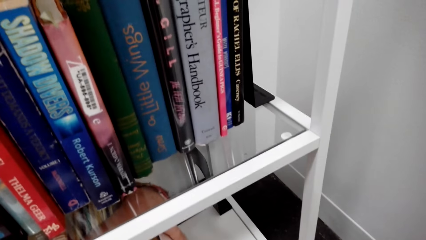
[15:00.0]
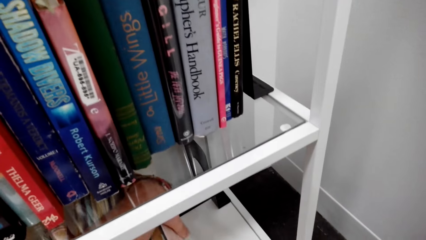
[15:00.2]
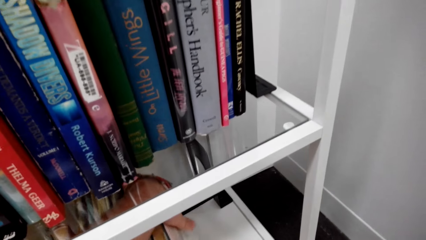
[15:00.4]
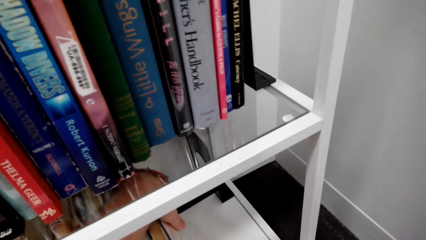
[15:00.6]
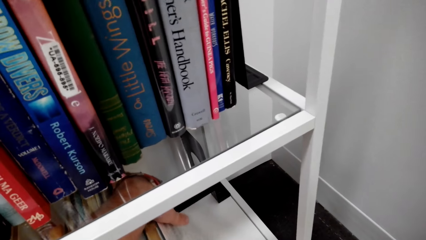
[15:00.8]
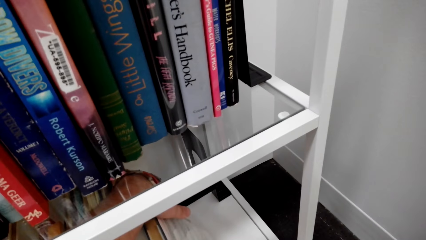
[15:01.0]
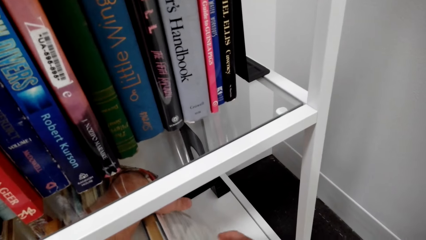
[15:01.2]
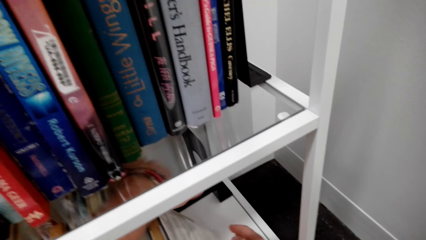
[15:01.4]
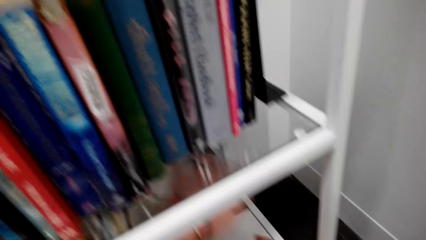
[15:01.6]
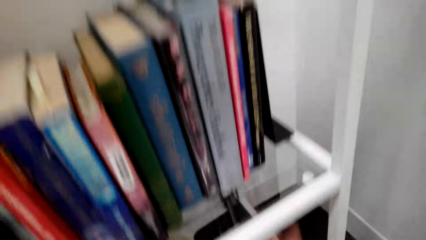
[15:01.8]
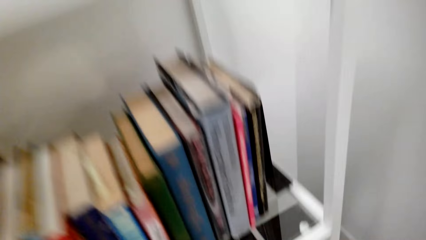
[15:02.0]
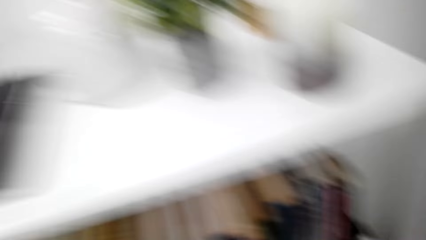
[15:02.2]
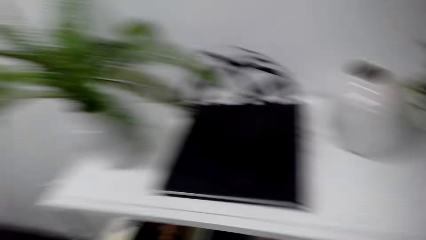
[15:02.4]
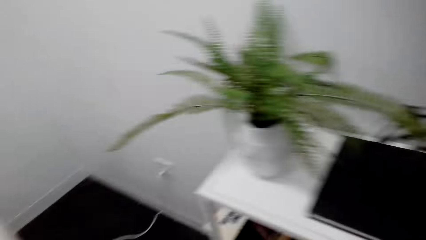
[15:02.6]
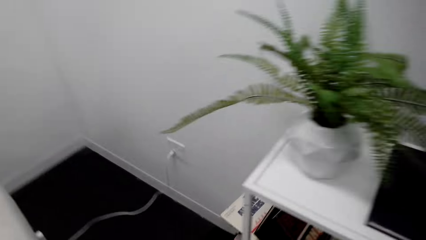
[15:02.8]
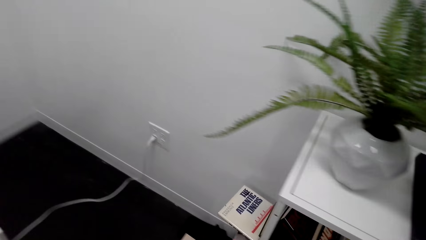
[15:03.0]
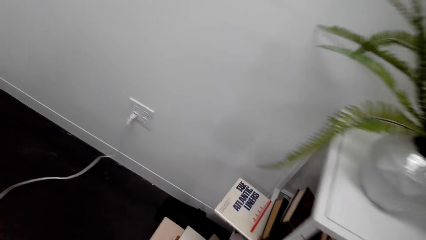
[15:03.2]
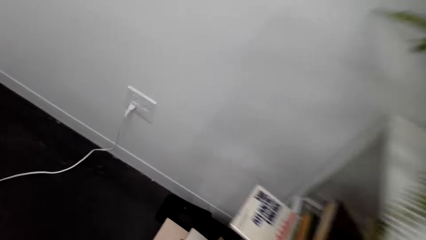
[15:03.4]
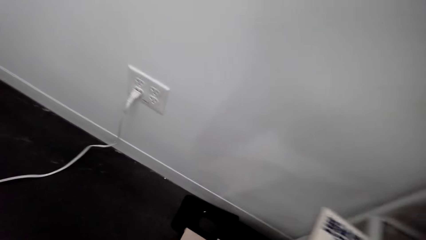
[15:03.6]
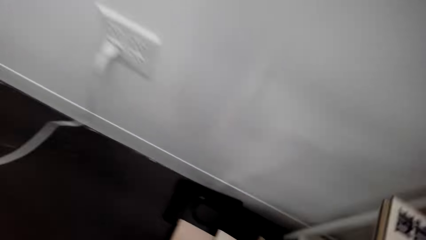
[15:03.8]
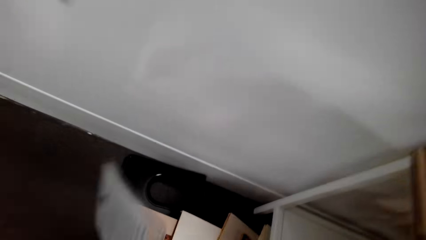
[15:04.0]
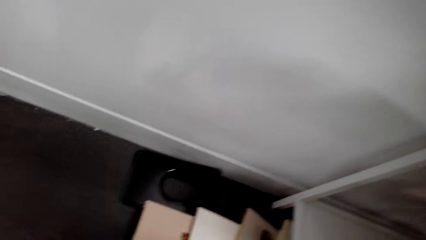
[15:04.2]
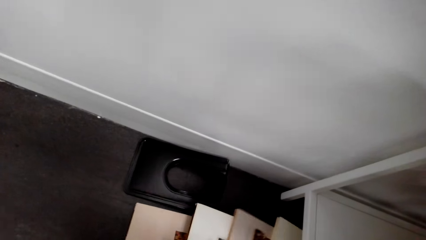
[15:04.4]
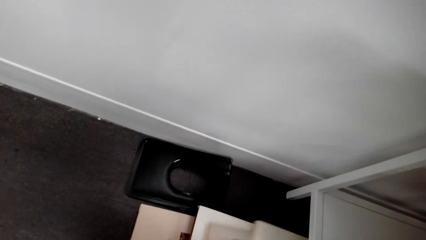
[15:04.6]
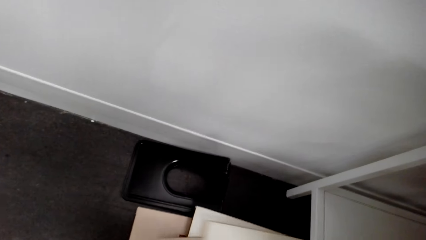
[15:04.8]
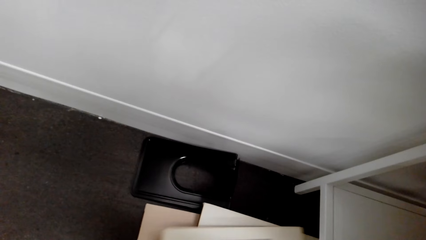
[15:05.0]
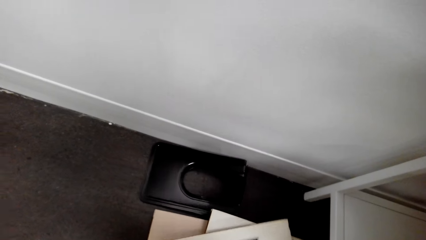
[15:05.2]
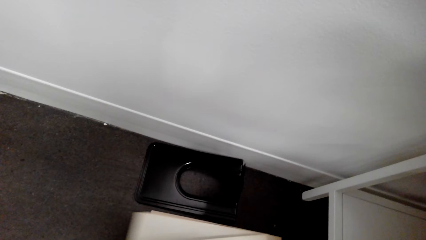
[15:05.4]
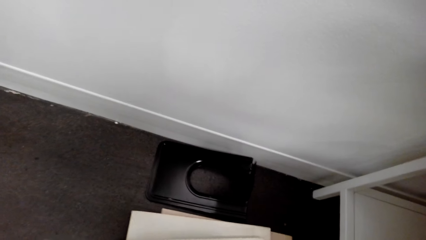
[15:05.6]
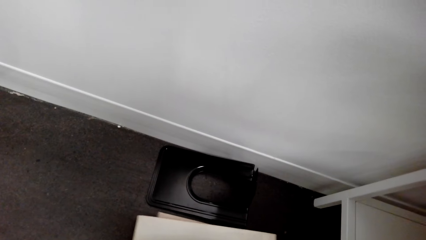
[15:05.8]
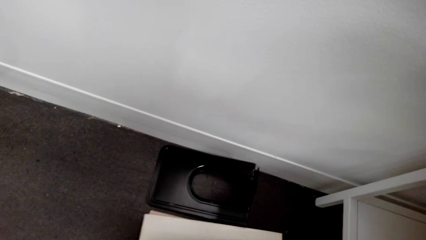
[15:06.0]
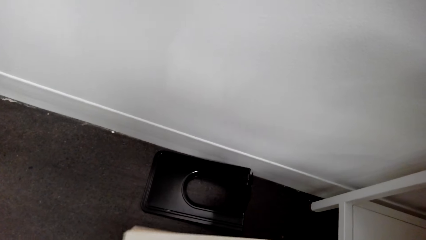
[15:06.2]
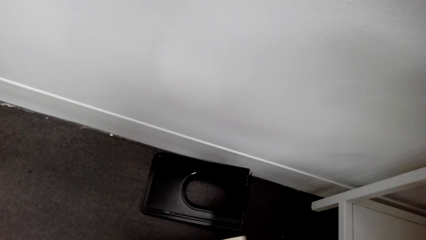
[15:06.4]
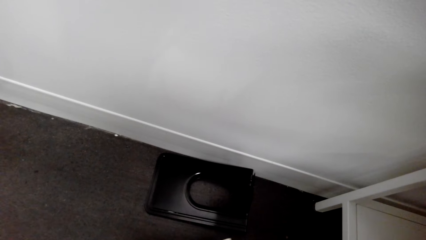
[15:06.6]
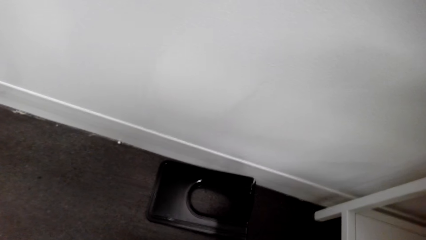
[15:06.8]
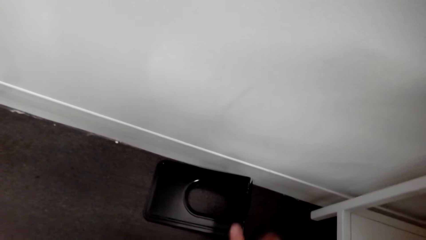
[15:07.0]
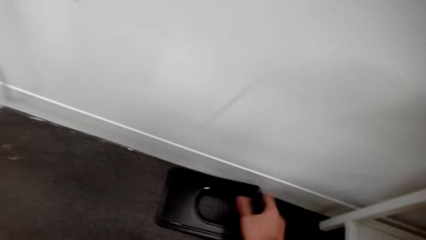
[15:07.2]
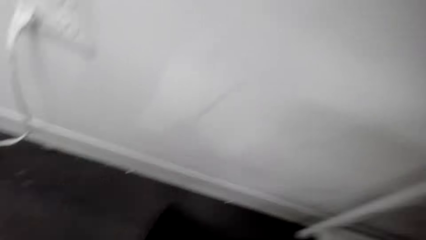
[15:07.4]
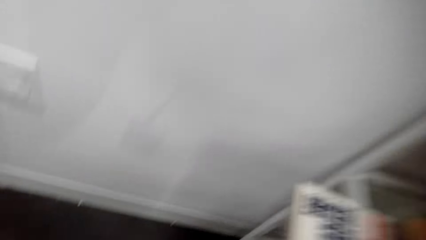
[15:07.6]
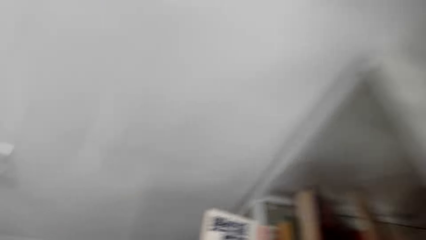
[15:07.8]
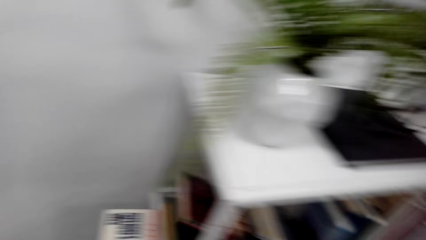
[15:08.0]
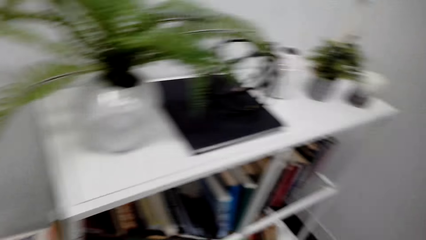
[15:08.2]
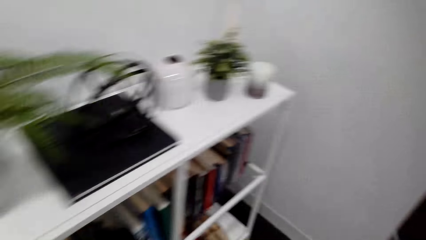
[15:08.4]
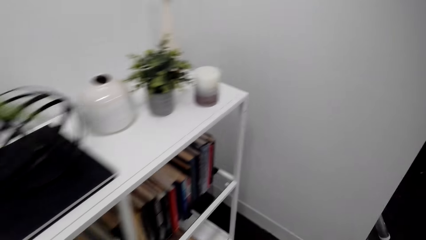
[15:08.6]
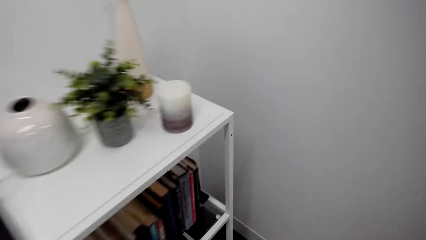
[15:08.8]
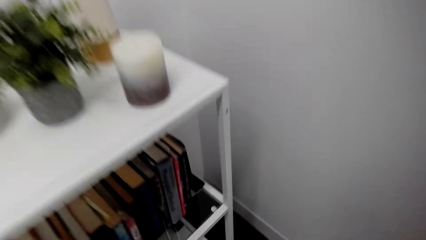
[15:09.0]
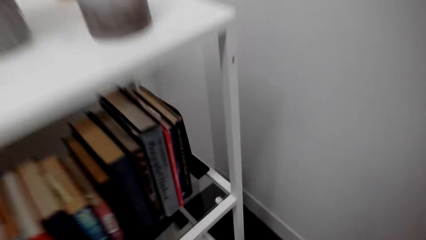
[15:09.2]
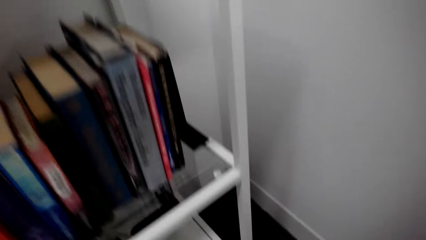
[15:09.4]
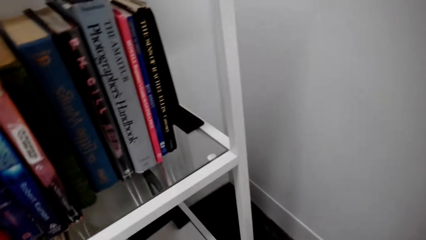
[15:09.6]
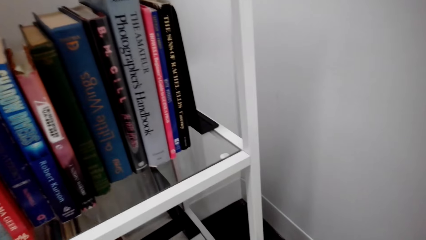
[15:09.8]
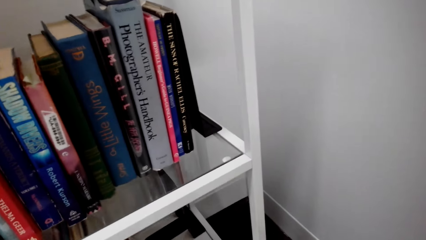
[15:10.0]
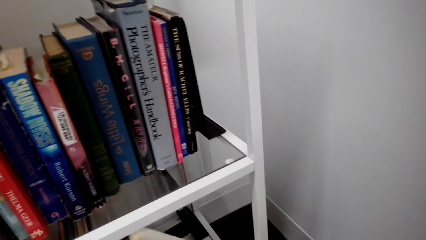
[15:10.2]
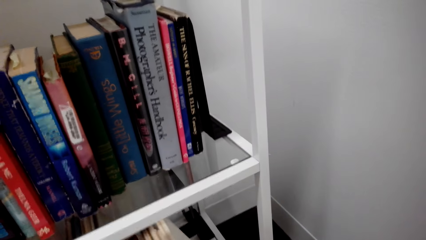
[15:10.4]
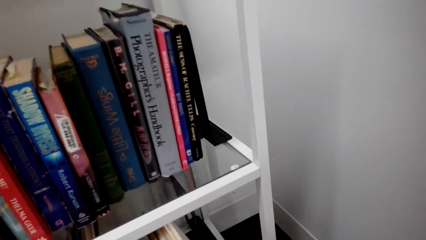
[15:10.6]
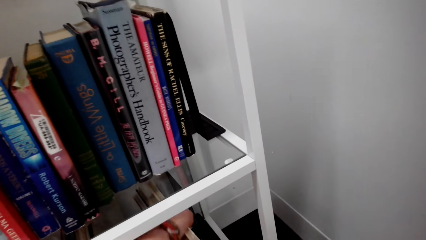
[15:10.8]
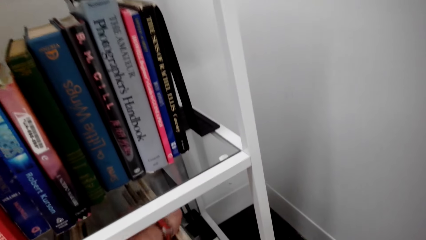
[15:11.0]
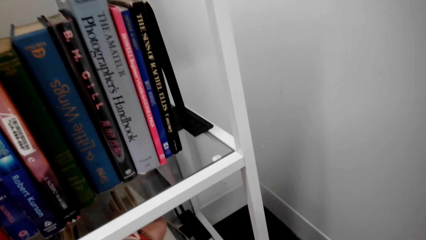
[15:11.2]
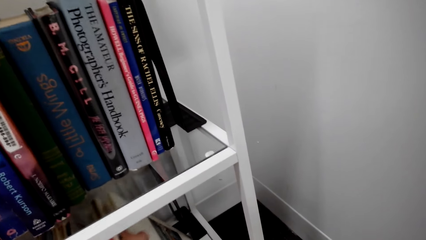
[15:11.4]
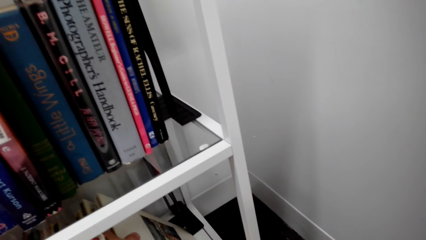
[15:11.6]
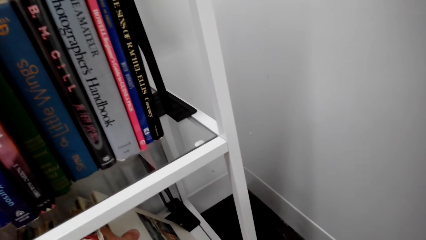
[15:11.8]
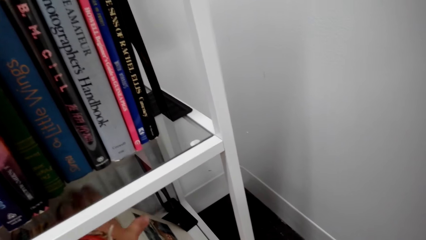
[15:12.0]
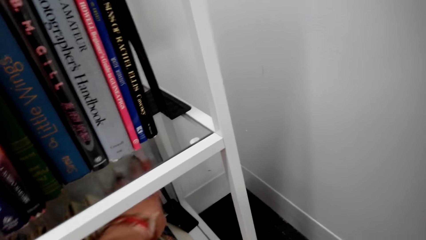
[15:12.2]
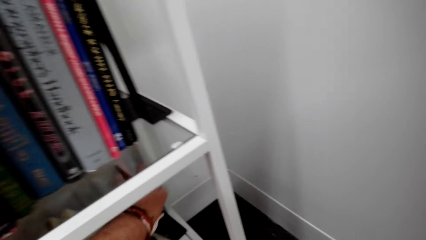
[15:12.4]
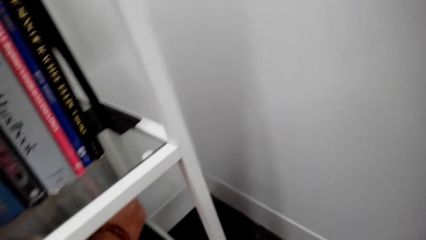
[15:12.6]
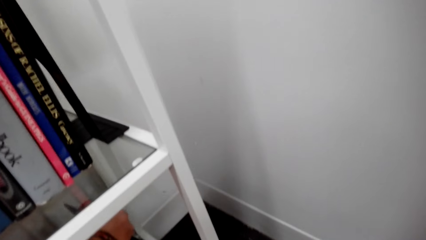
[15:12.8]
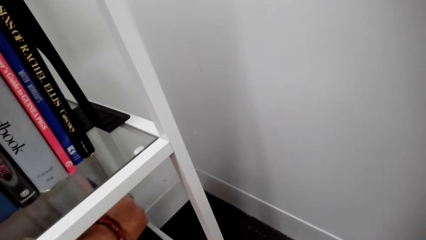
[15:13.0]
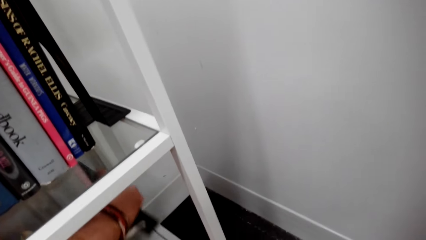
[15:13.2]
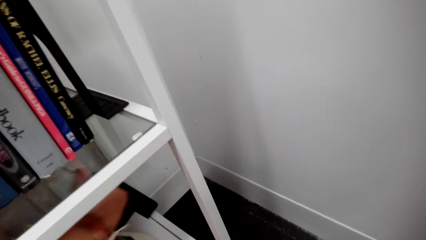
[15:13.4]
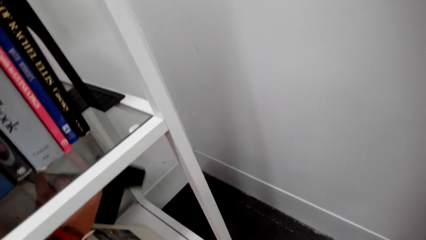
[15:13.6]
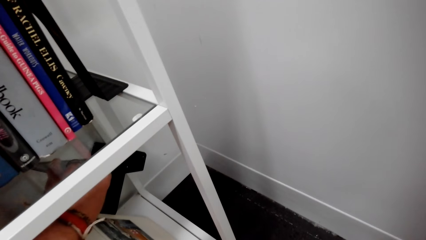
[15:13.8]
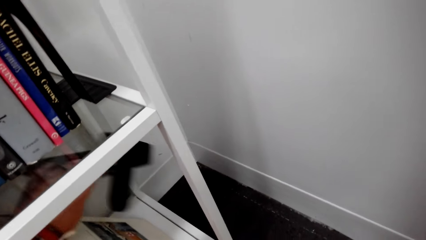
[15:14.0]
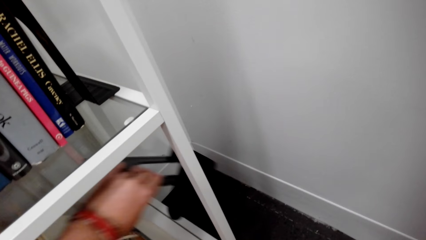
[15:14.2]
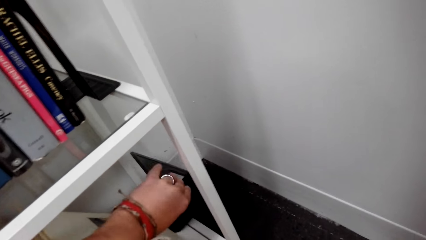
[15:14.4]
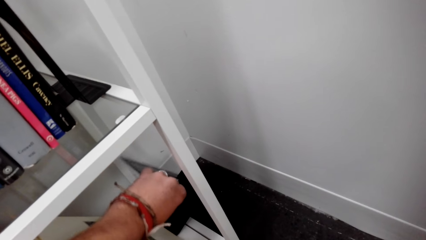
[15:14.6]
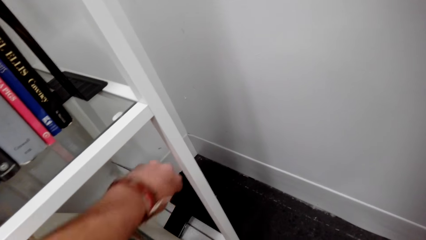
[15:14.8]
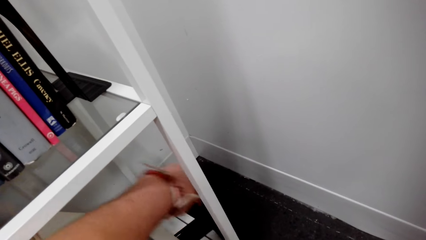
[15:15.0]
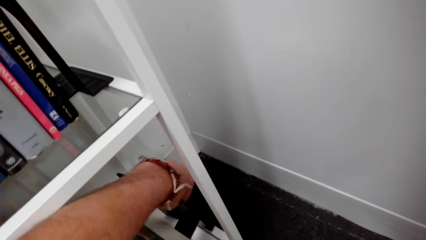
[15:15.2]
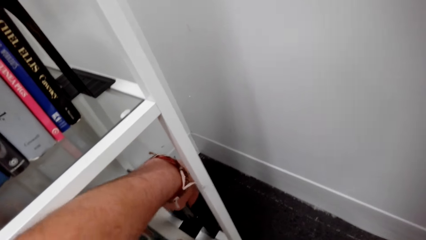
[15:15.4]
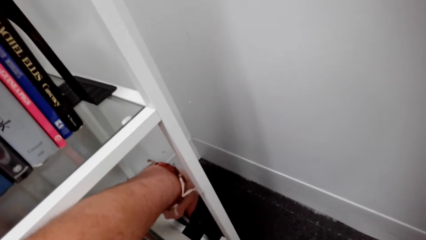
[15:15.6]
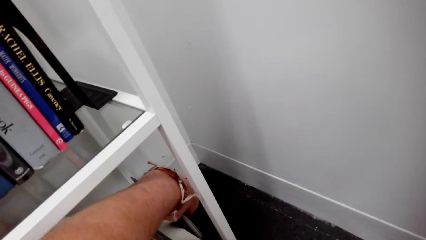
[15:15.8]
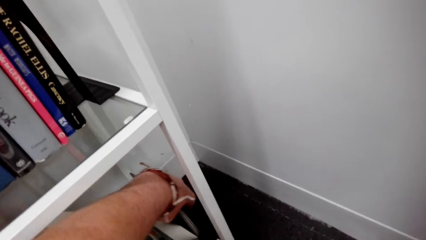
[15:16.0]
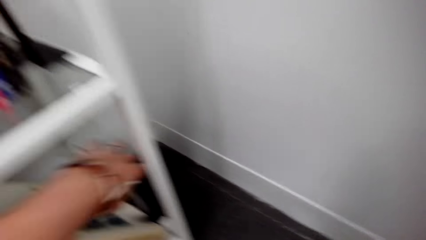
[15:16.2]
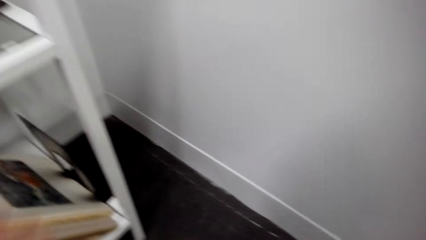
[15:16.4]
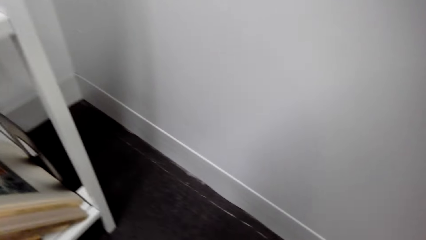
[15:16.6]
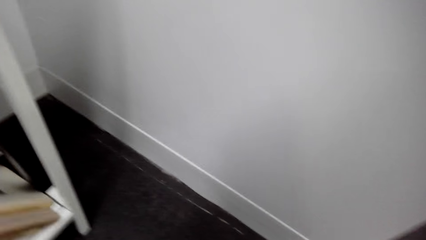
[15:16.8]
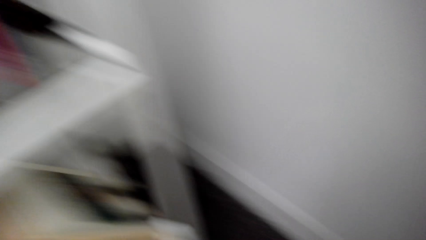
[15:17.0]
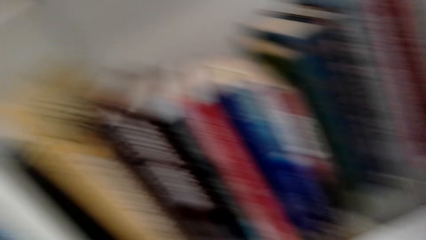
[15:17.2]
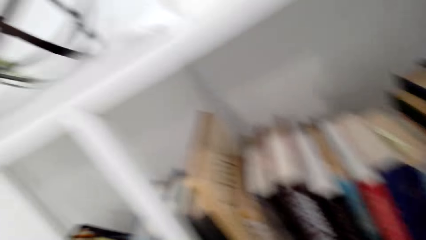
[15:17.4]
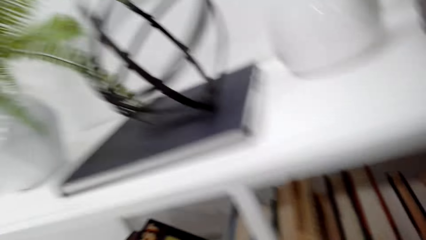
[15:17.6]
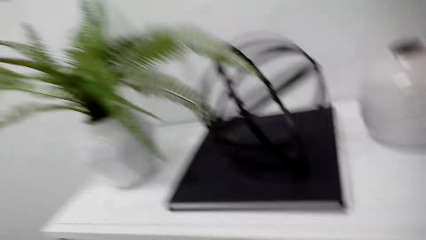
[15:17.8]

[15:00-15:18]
The camera wearer drops the book. They look around. They drop the books. They re-arrange the book on the bookshelf. They pick up the book holder. They walk around. They drop the books. They move the hands. They position the bookshelf holder. They pick up the book holder. They drop the book holder.
